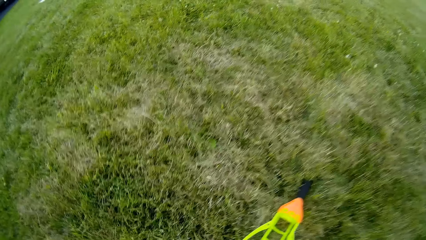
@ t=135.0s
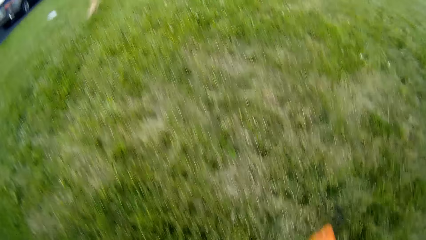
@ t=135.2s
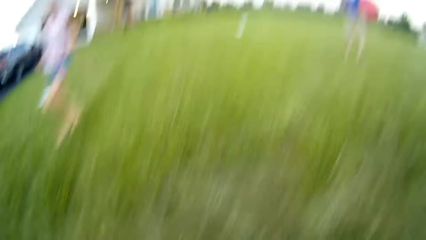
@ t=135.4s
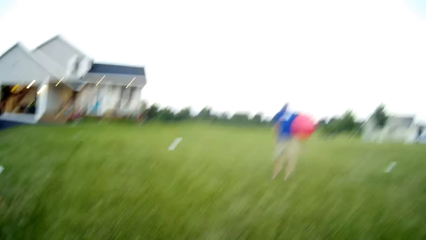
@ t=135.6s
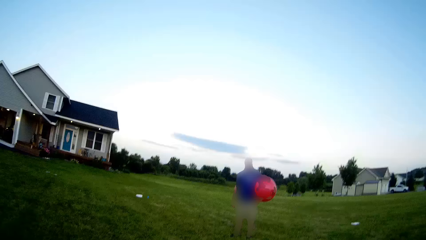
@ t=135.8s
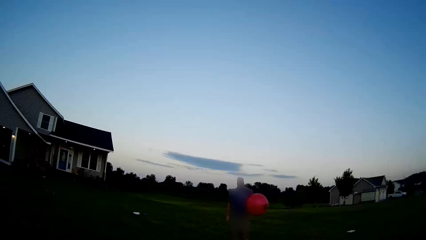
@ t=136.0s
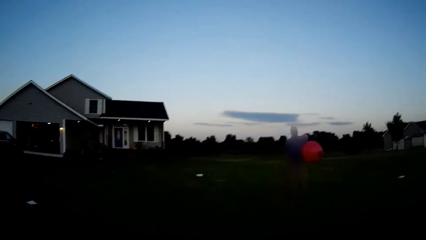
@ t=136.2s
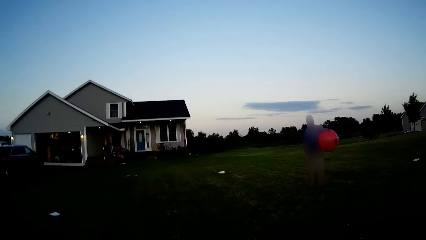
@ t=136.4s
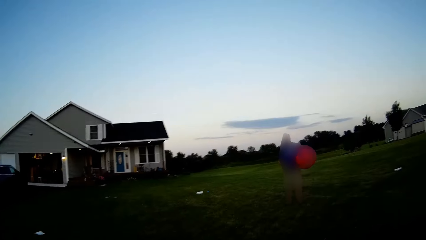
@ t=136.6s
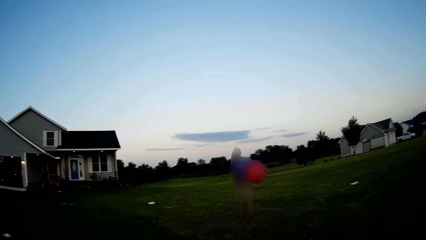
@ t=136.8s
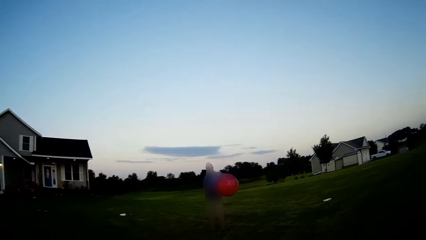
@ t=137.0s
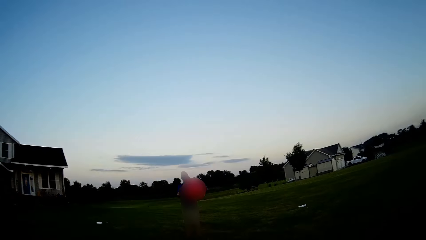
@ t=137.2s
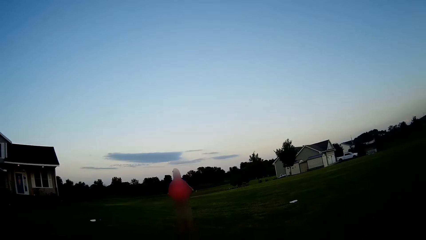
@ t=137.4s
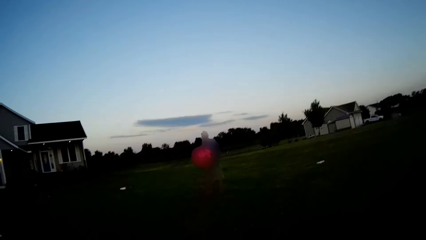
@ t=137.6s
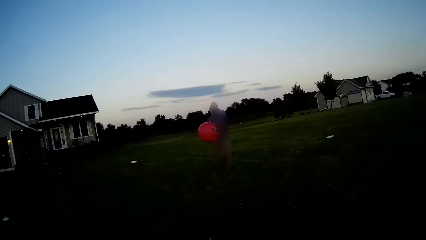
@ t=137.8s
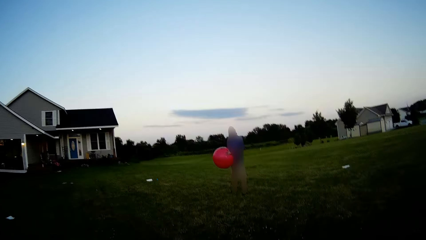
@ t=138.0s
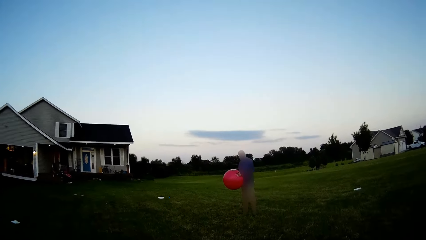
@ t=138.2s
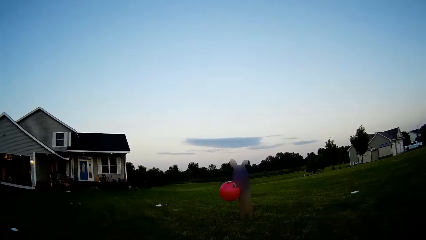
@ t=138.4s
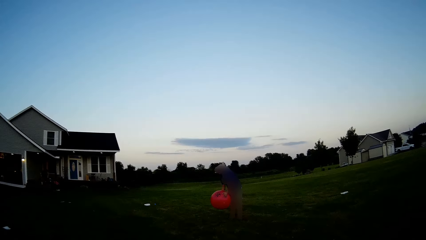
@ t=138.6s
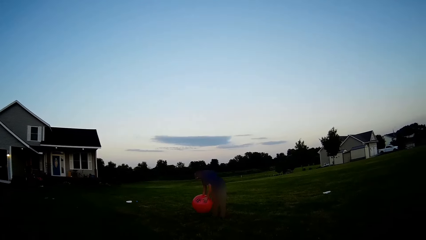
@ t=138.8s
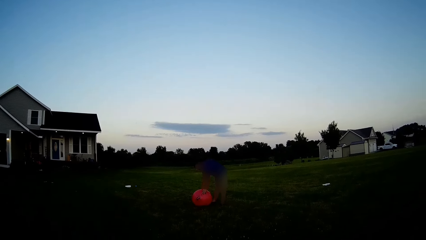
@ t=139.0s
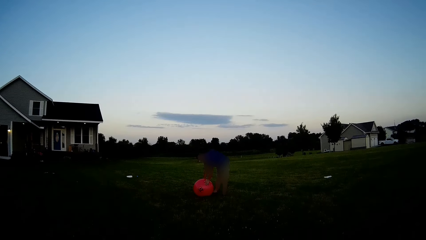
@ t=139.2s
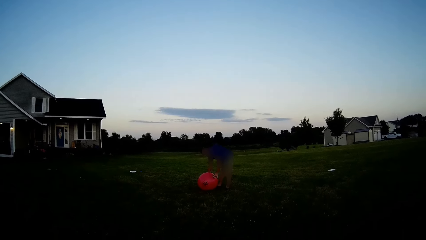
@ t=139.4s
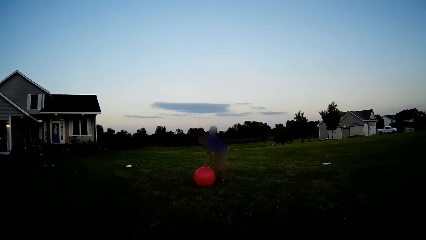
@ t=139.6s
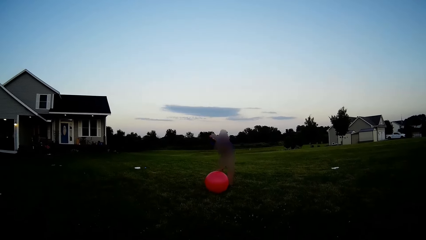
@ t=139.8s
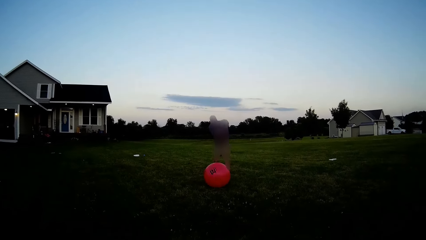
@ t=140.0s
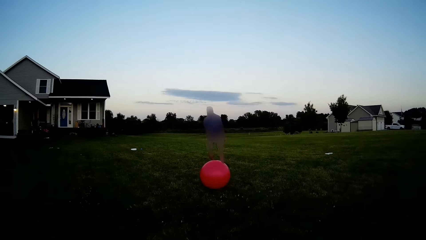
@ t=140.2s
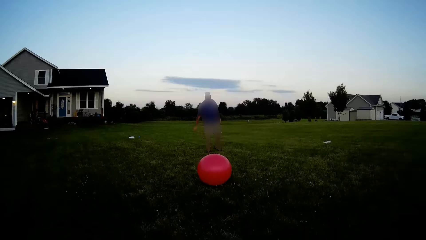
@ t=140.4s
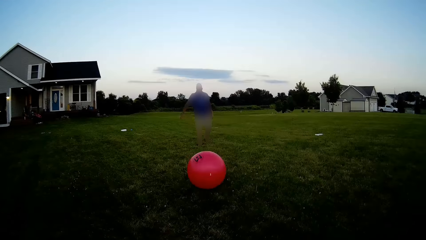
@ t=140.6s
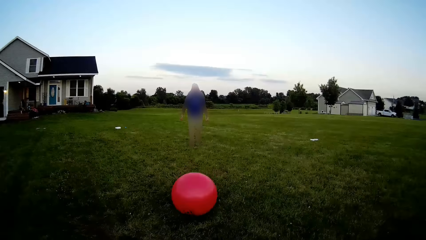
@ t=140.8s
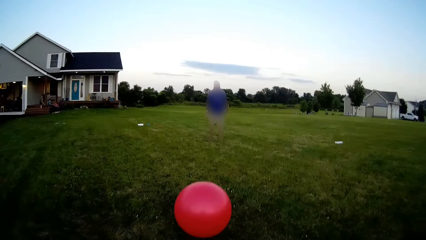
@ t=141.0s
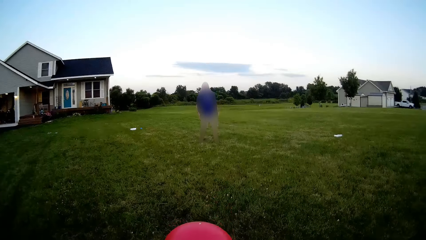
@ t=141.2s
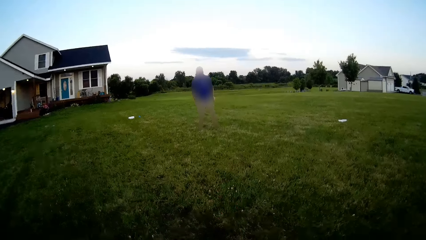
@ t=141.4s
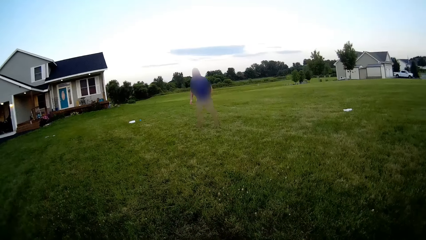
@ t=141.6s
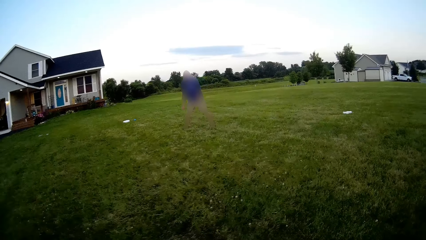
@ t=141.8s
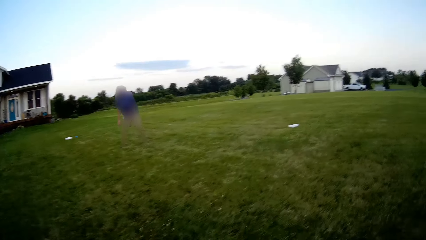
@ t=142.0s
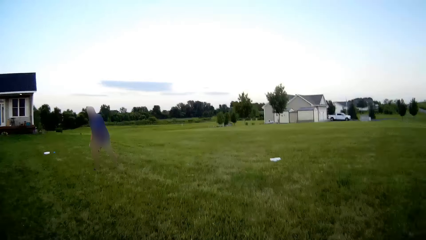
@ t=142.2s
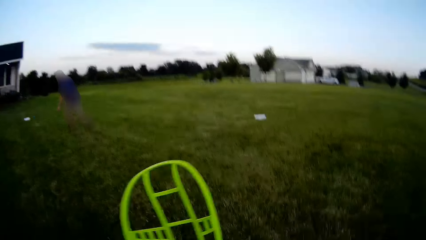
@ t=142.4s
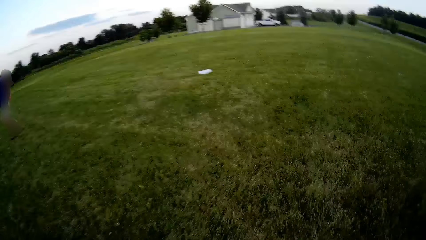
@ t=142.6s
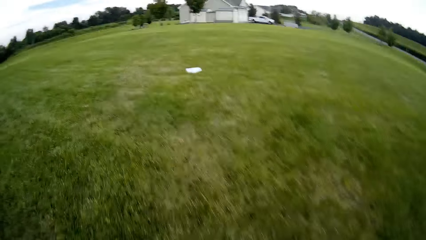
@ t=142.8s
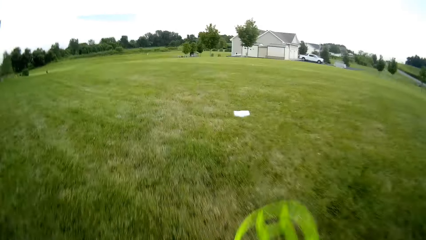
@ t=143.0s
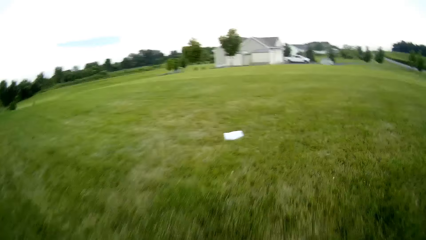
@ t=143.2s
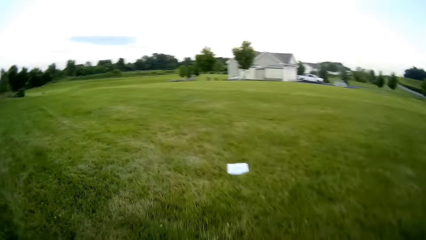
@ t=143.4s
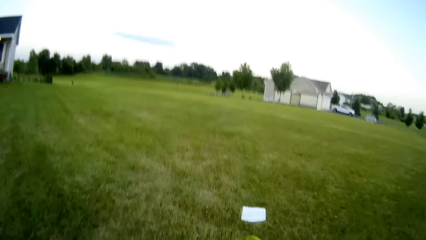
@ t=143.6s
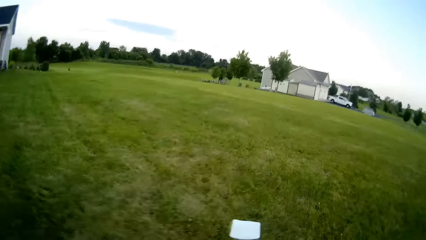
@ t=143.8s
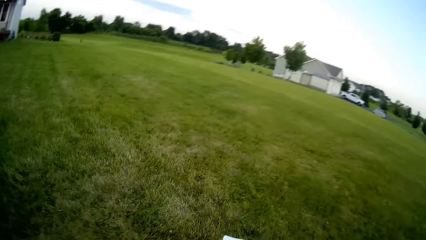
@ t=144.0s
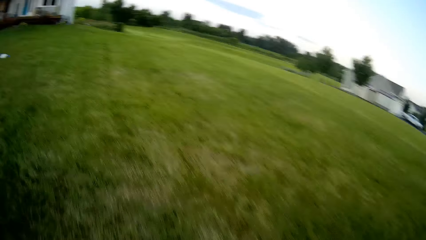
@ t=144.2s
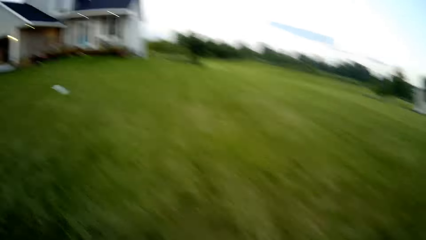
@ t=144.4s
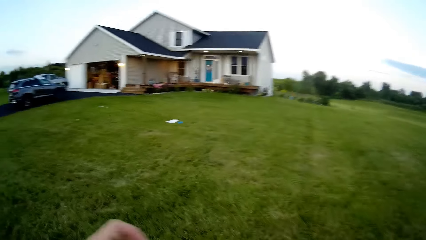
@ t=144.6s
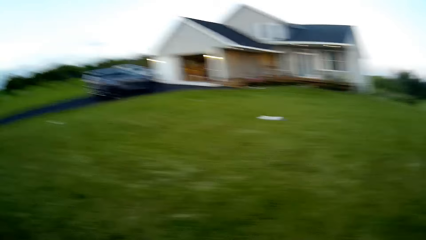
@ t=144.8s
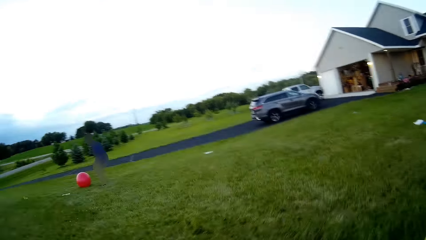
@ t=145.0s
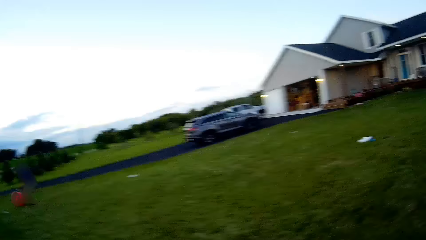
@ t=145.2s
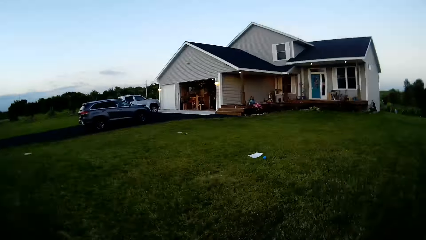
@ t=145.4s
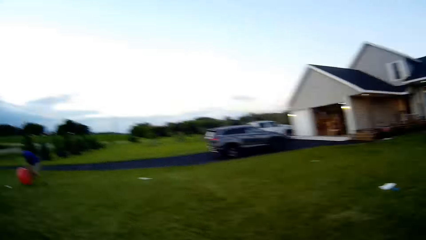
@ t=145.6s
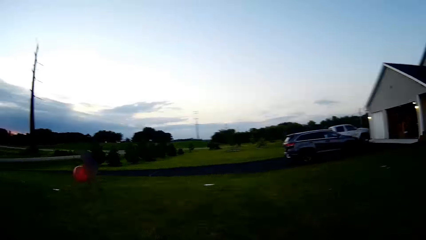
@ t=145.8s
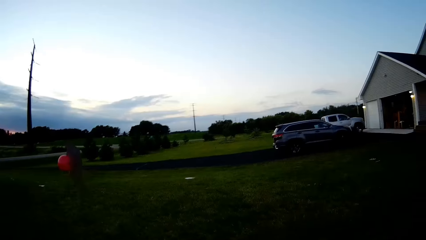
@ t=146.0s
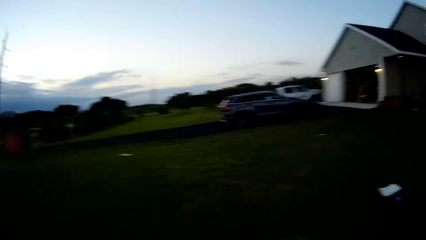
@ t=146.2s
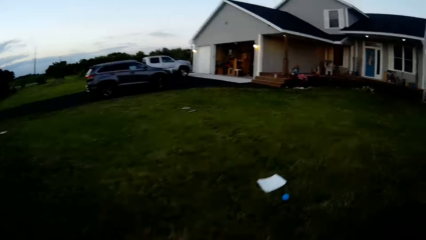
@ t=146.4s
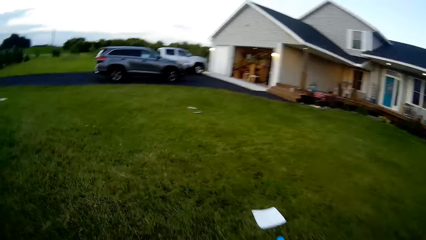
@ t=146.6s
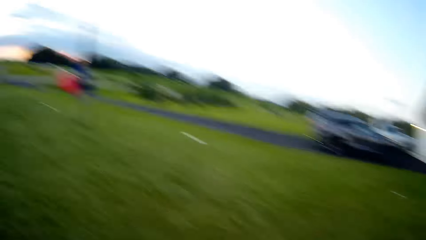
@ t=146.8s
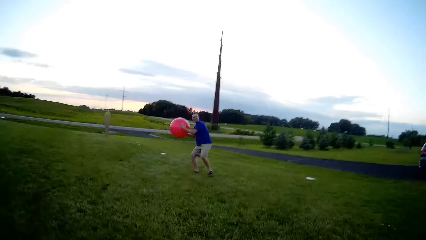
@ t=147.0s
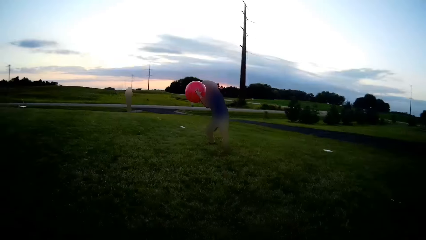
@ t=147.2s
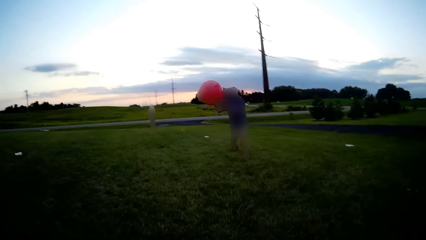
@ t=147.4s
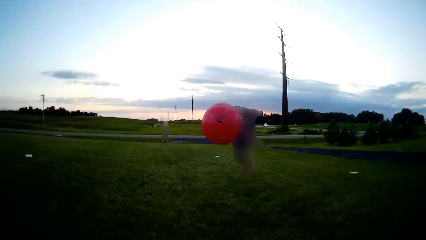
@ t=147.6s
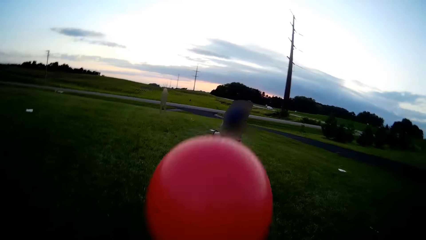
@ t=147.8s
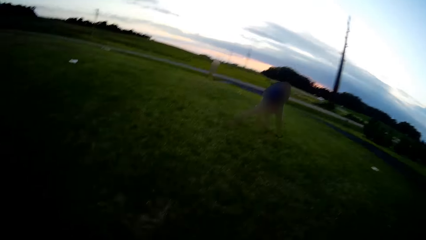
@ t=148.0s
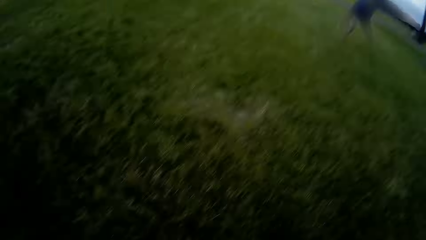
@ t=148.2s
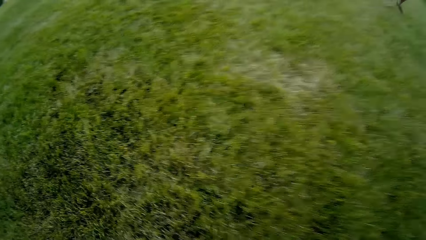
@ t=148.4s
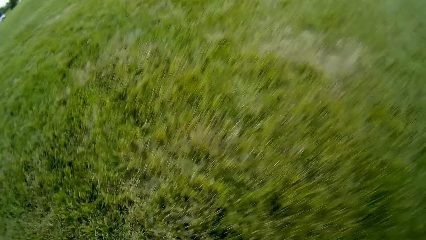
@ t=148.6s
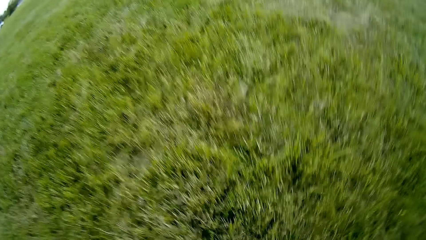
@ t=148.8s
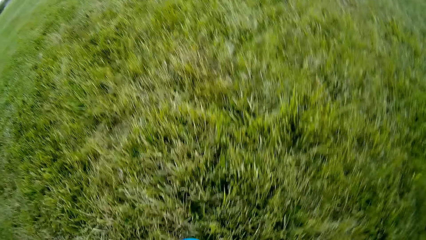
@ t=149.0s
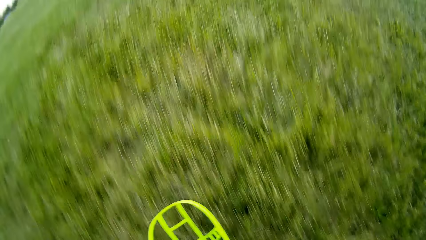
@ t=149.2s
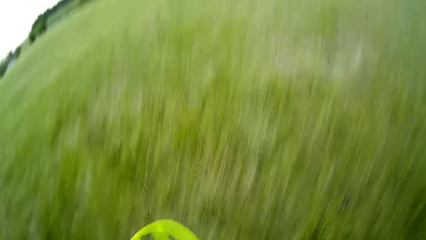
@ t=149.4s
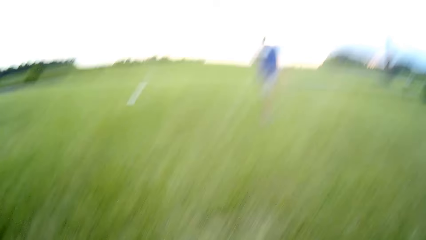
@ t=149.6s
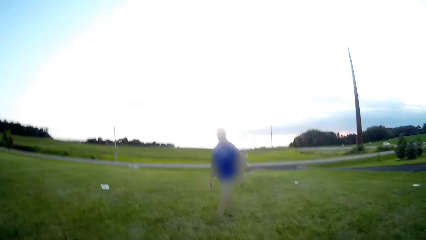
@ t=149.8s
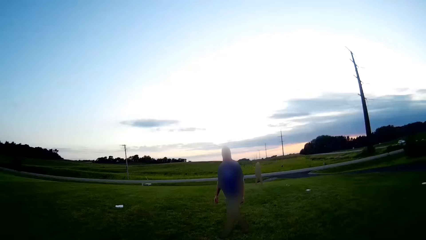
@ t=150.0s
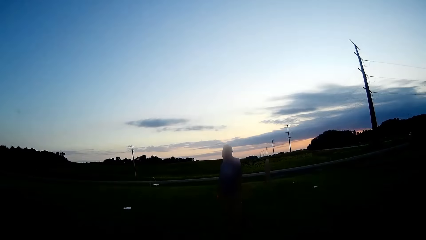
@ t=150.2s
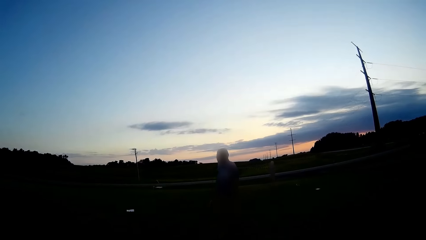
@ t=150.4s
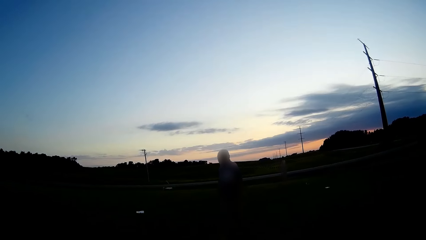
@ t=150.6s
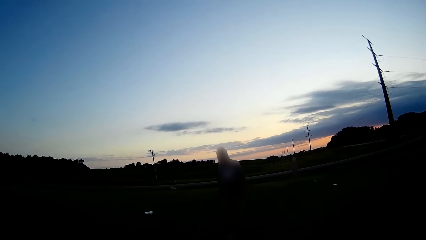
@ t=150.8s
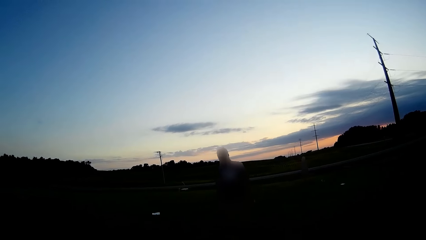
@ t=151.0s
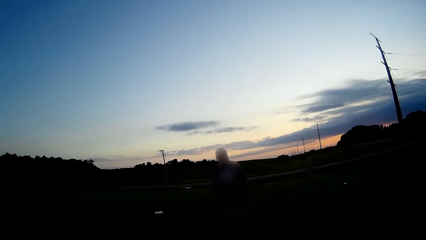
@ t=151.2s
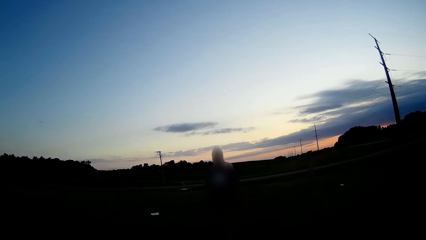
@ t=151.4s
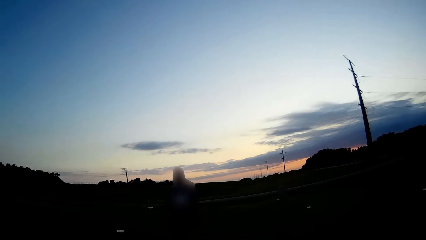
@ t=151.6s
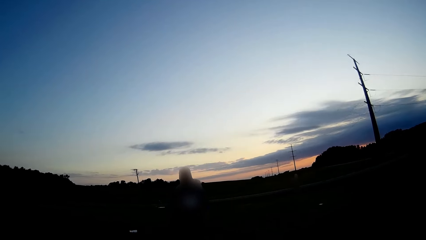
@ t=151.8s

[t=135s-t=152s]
The camera wearer converses to a man and a woman. A person rolls the gym ball to the camera wearer. The camera wearer runs in the field. They play to the man and the woman.
